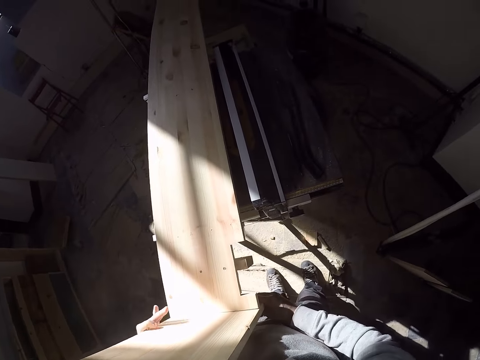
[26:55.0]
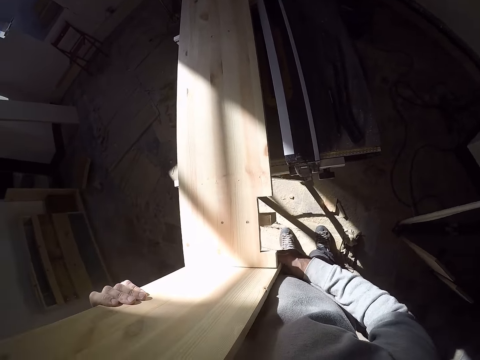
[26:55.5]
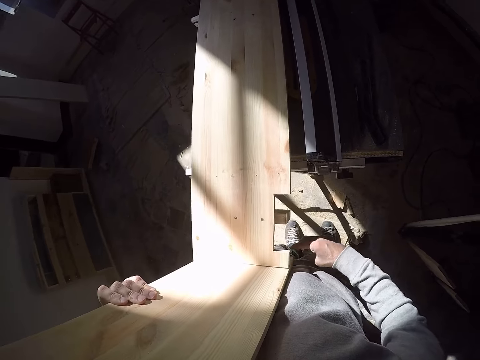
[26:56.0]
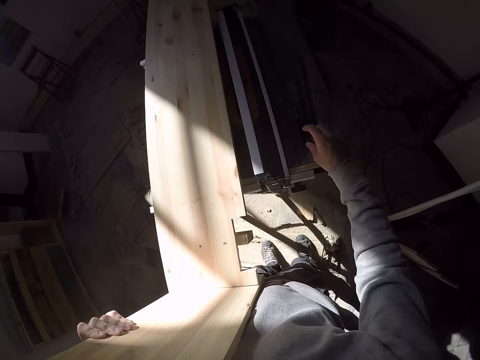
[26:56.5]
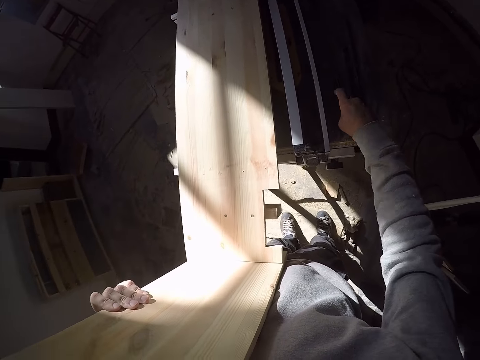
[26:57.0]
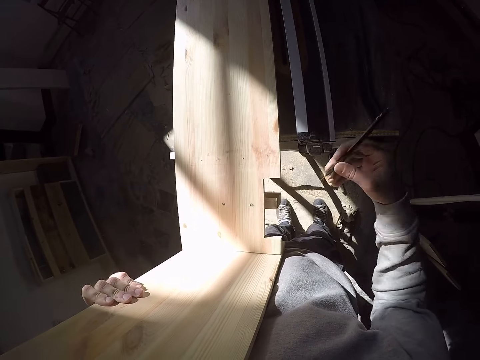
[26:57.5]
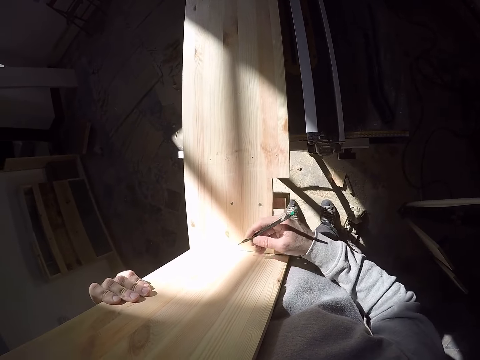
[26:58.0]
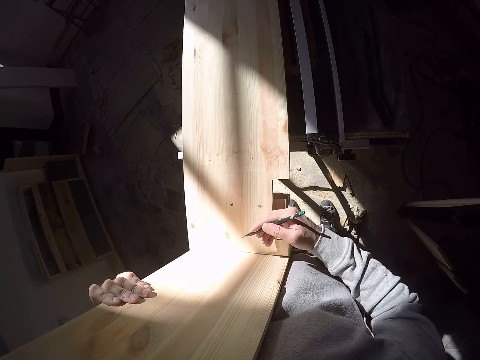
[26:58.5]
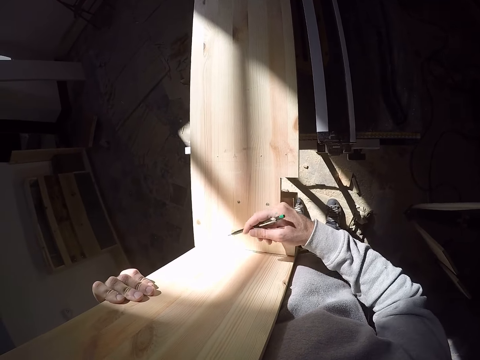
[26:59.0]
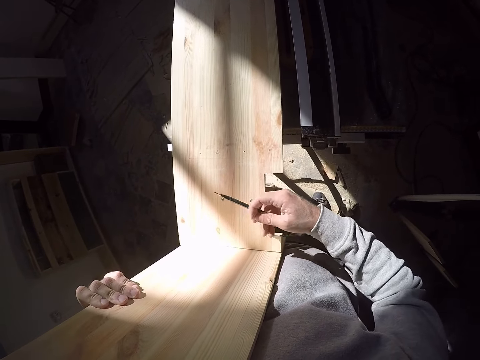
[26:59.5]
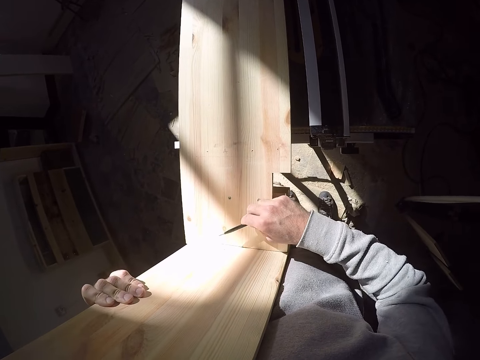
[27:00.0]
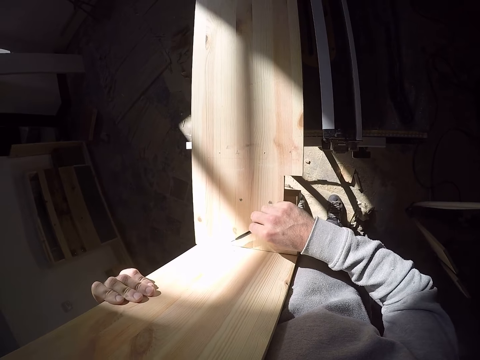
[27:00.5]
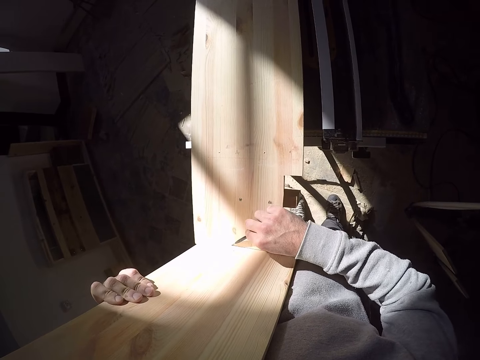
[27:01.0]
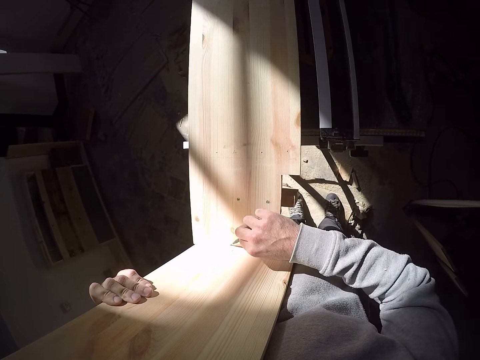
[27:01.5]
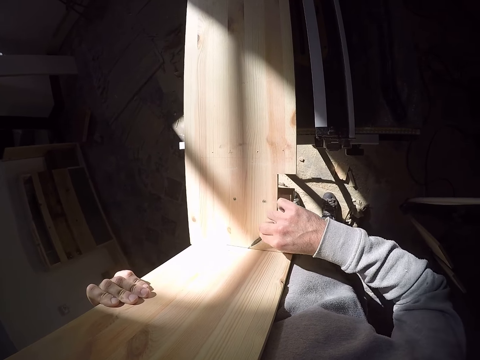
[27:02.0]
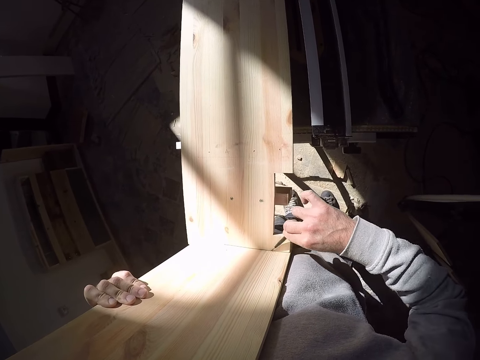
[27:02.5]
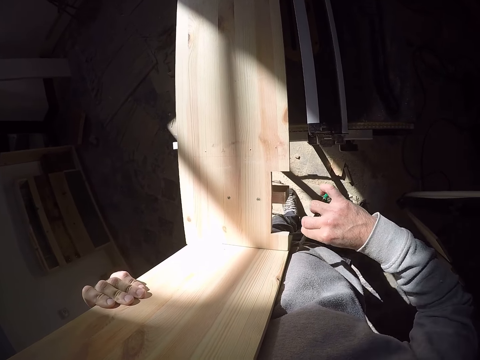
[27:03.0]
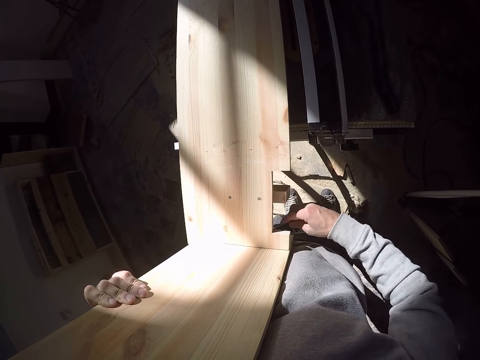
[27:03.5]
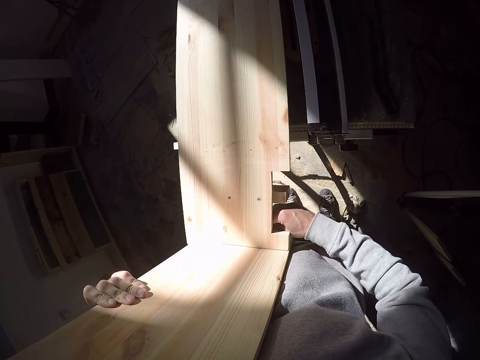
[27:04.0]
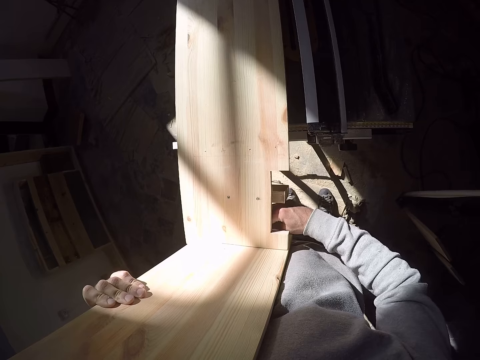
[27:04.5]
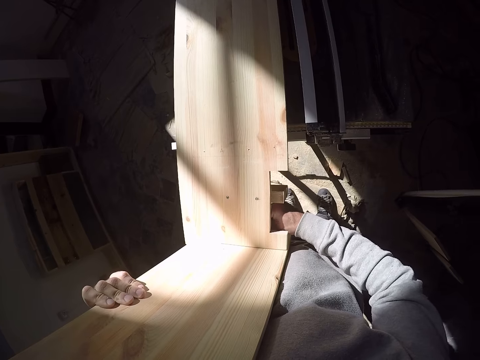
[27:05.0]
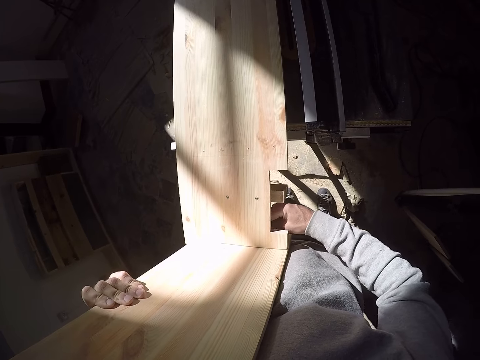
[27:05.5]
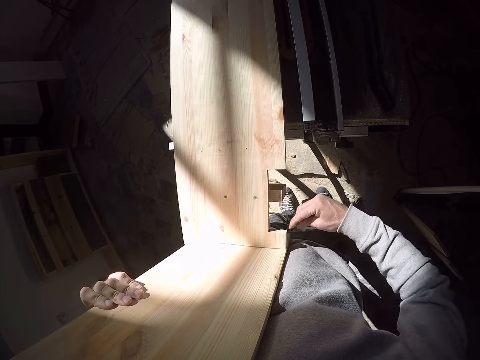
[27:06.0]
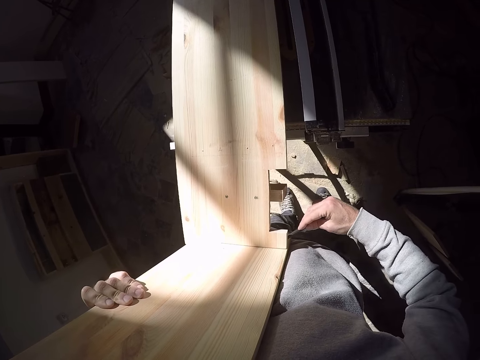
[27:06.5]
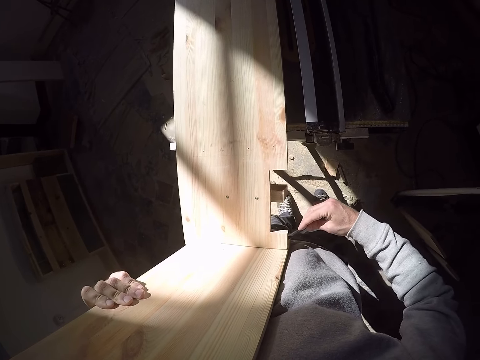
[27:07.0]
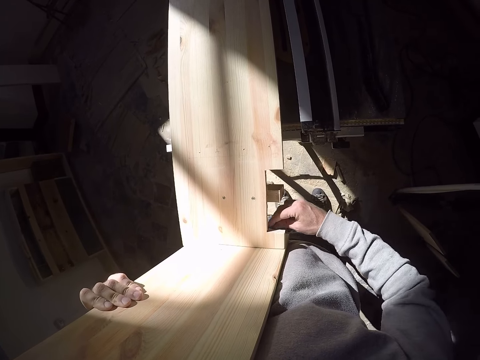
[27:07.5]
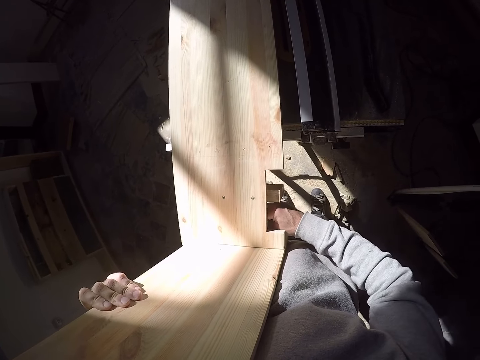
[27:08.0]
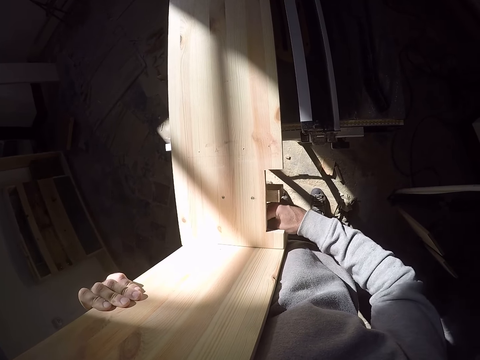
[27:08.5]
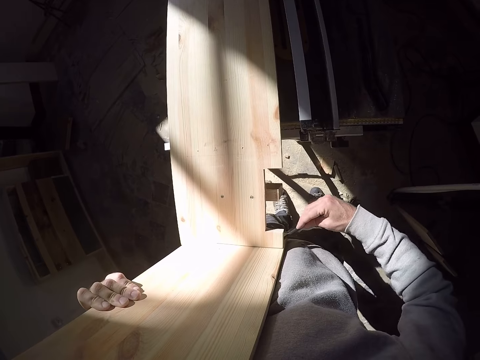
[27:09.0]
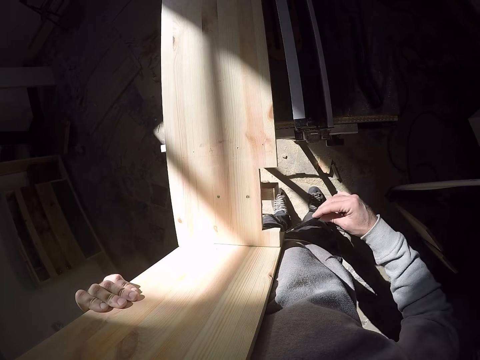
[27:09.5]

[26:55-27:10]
The camera wearer removes his right hand from the woods. He picks up a marker on the wood cutter with his right hand. He marks a spot on the wood with the marker in his right hand.

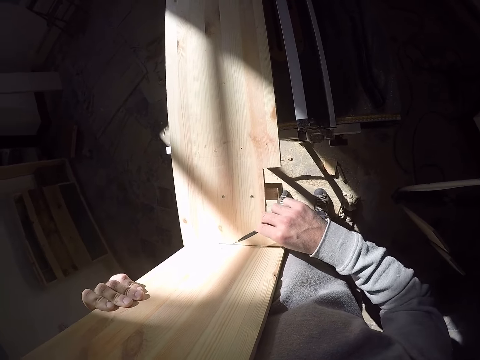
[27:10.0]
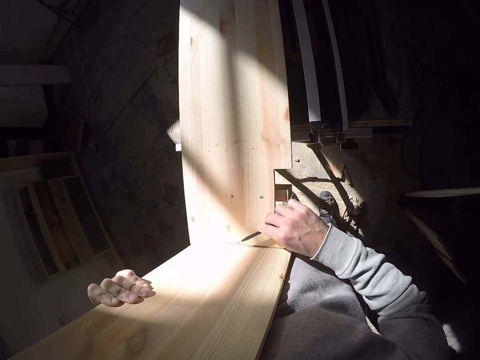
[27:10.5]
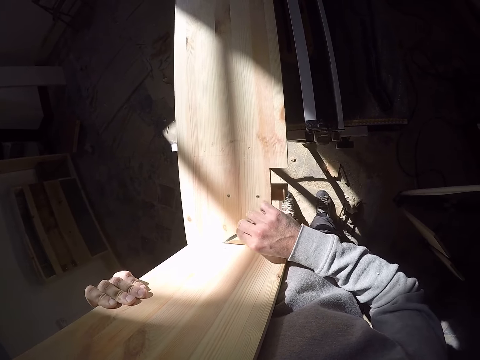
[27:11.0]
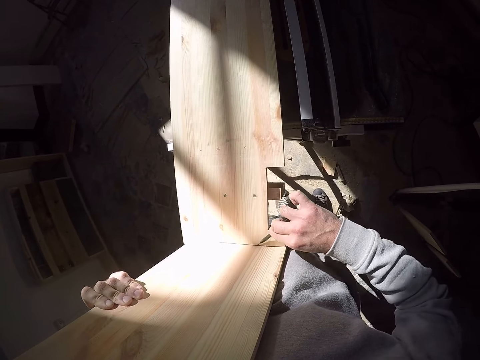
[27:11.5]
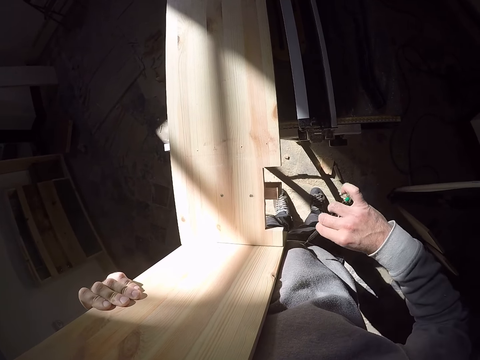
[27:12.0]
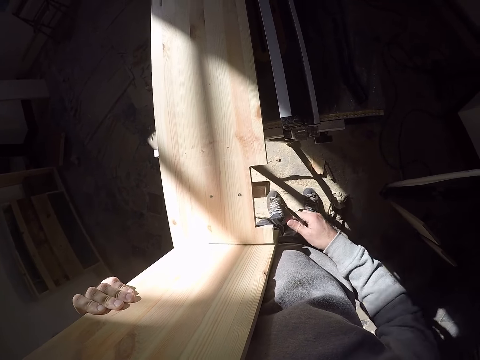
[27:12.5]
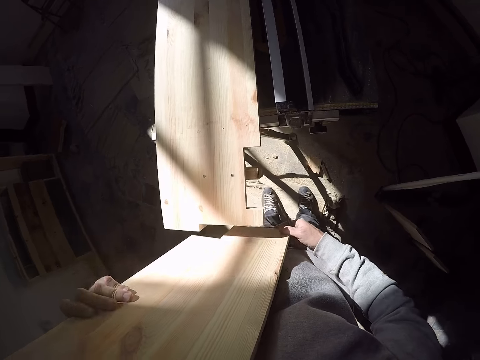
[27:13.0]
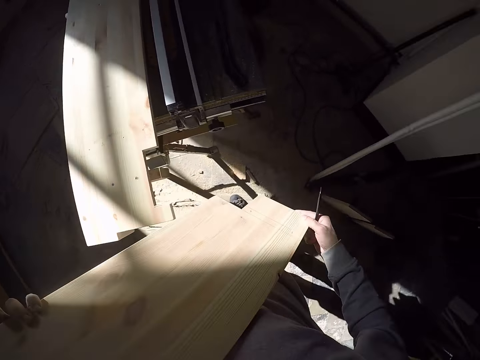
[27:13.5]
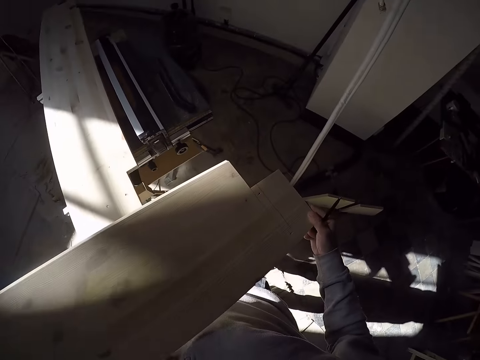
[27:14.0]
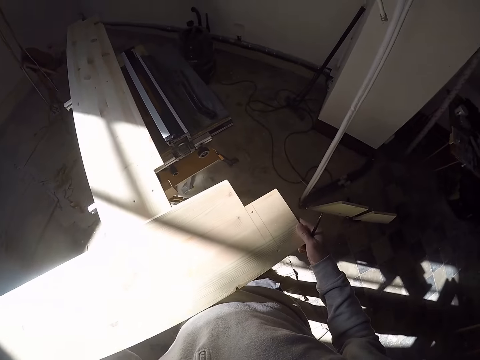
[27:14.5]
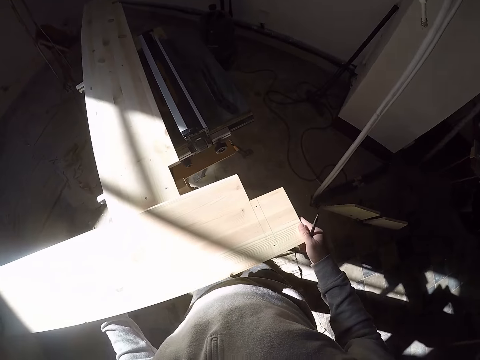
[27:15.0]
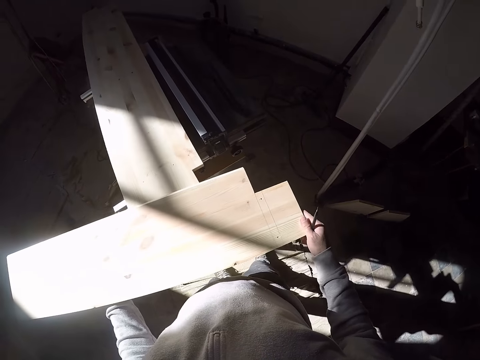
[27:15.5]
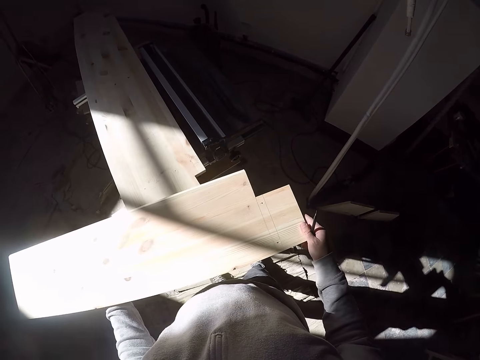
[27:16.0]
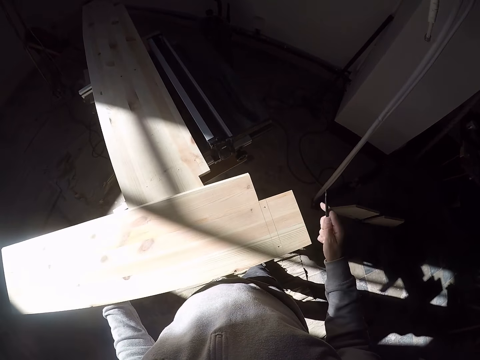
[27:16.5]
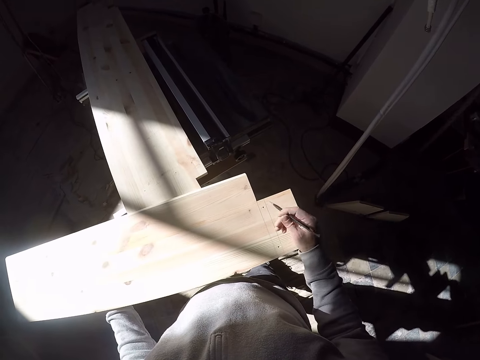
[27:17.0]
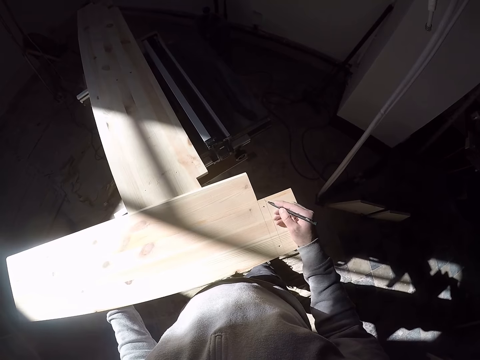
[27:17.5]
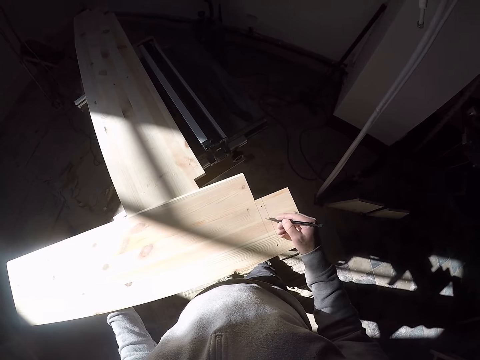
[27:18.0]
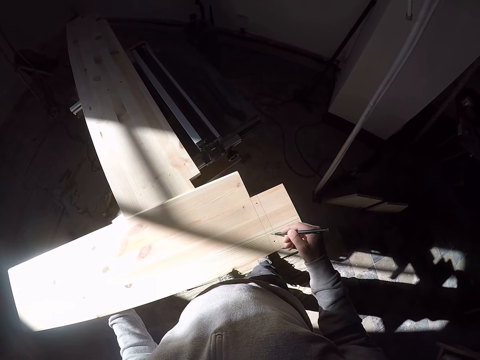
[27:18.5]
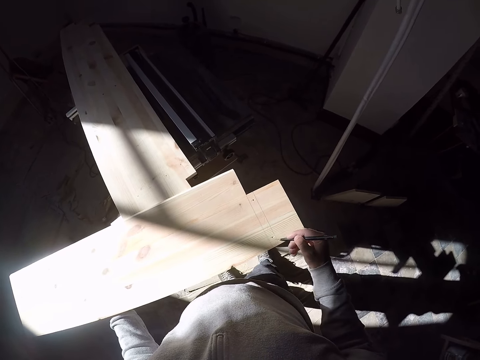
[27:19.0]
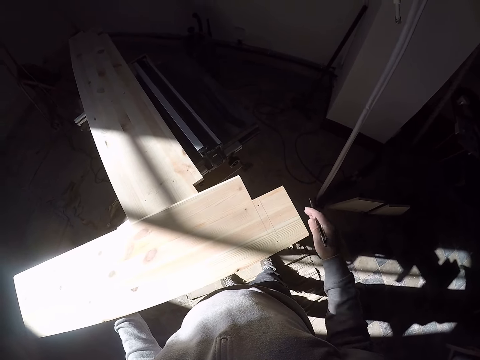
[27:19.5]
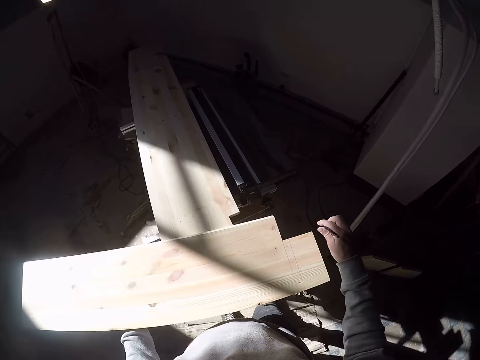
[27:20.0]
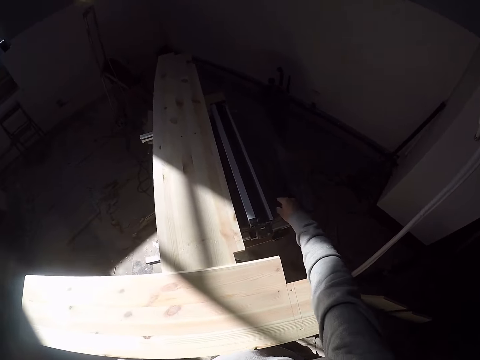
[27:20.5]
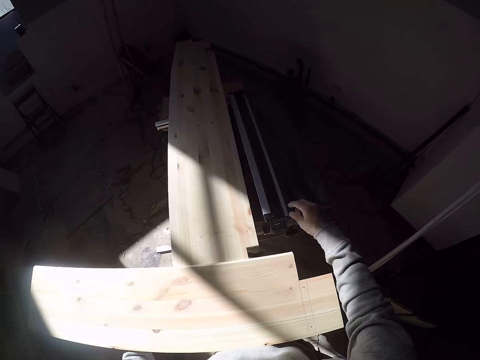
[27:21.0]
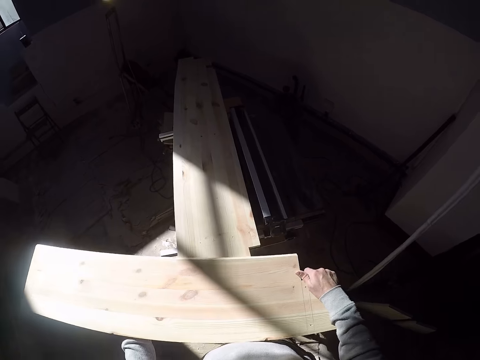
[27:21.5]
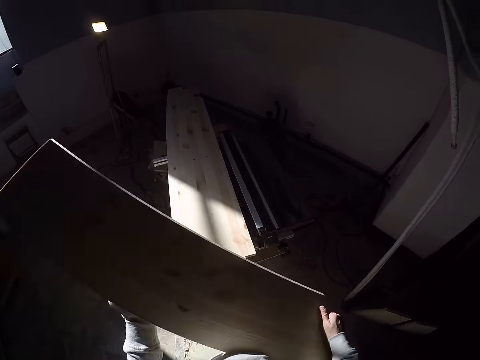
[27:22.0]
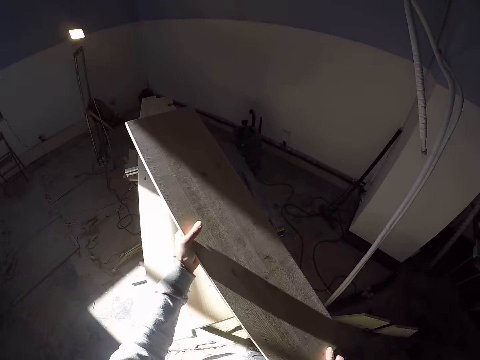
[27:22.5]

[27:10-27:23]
The camera wearer removes the wood from the wood on the wood cutter with both hands. He turns the piece of wood. He places the wood on the wood on the wood cutter with both hands. He sketches on the wood with the marker in his right hand. He drops the marker on the wood cutter with his right hand. He carries the wood on the wood cutter with both hands.
